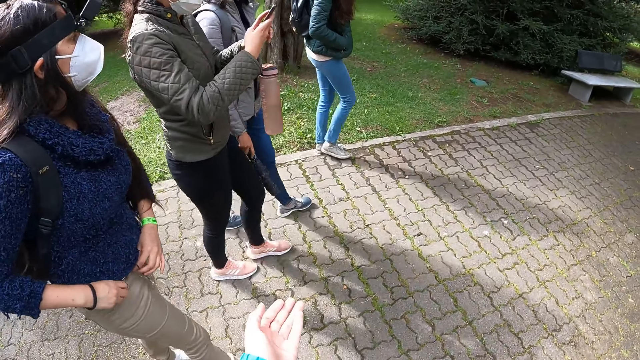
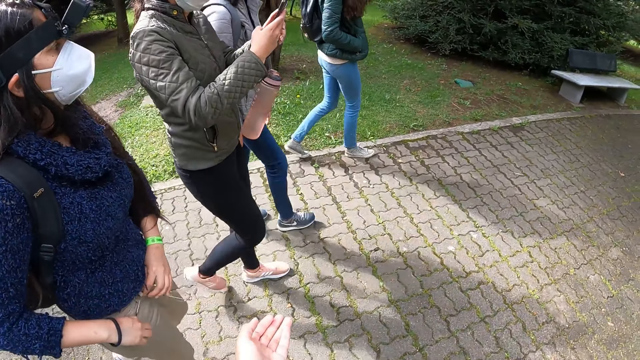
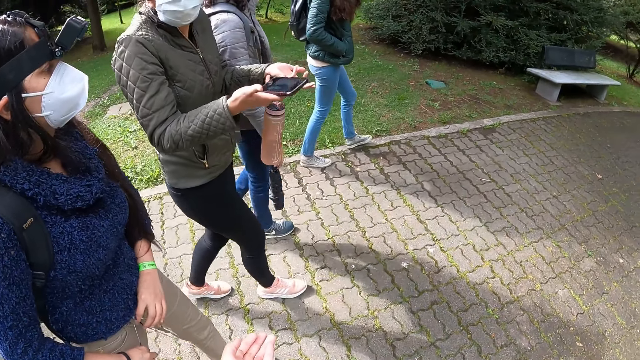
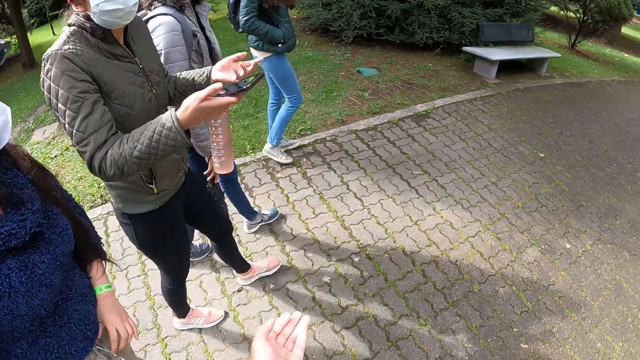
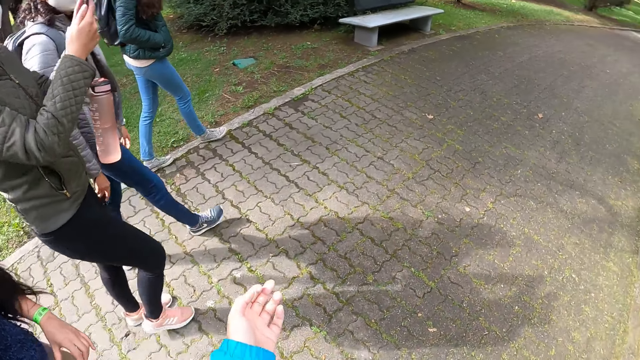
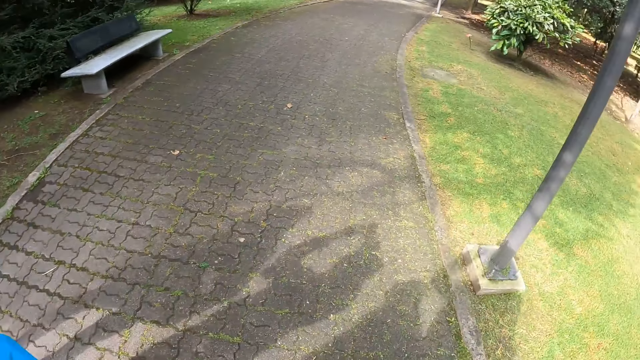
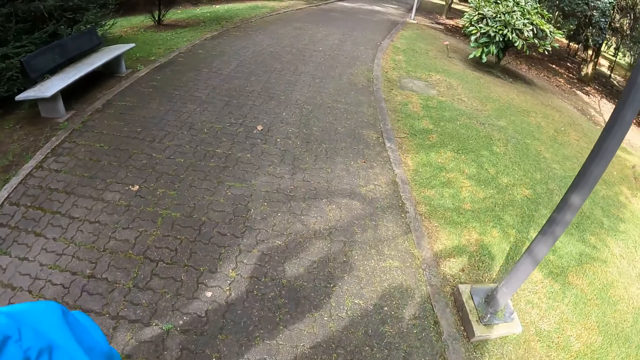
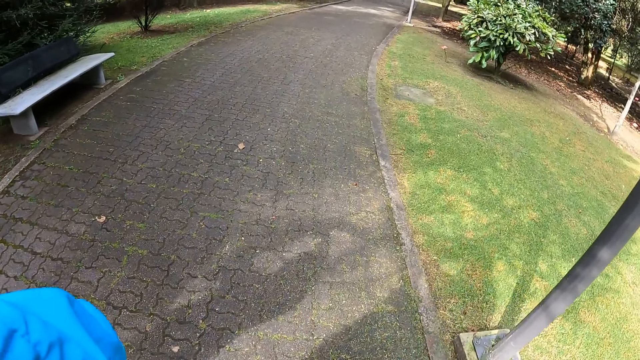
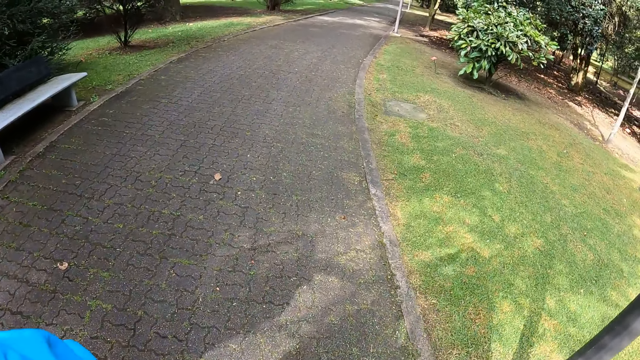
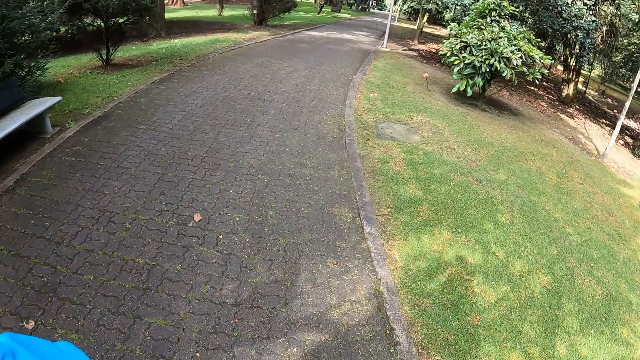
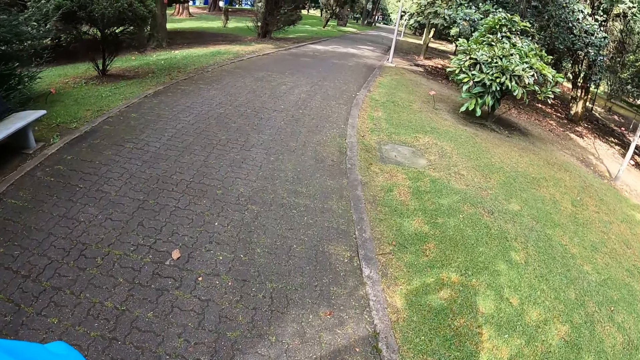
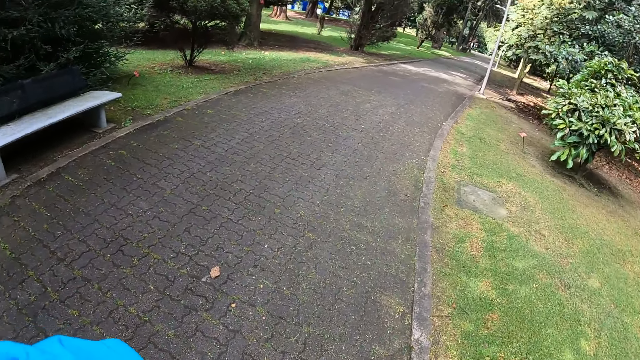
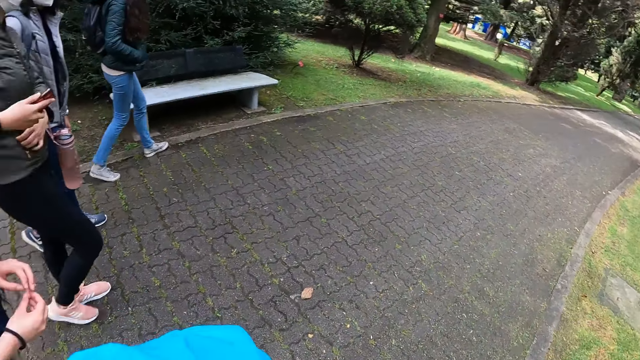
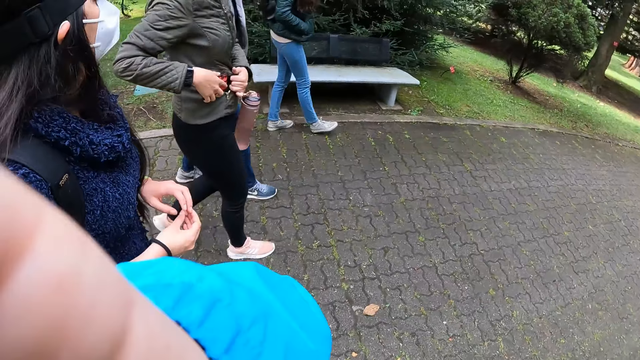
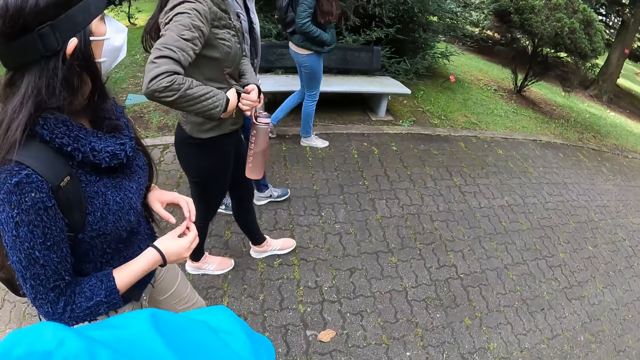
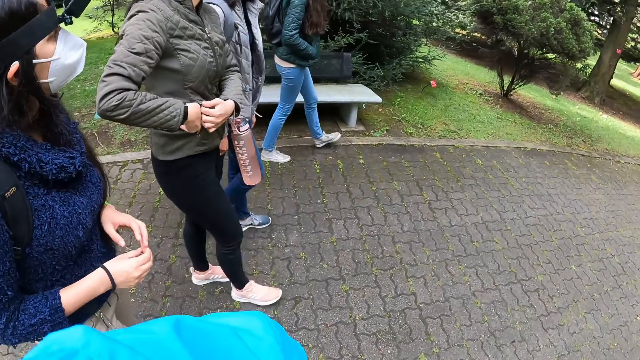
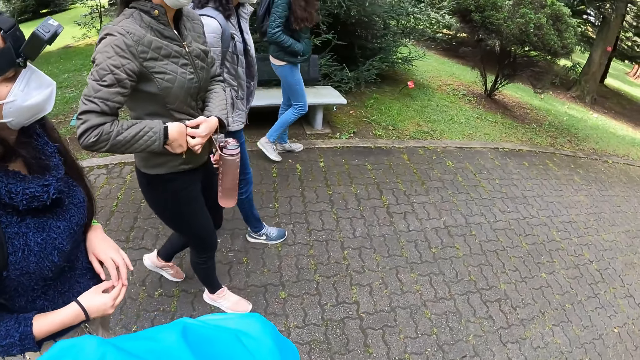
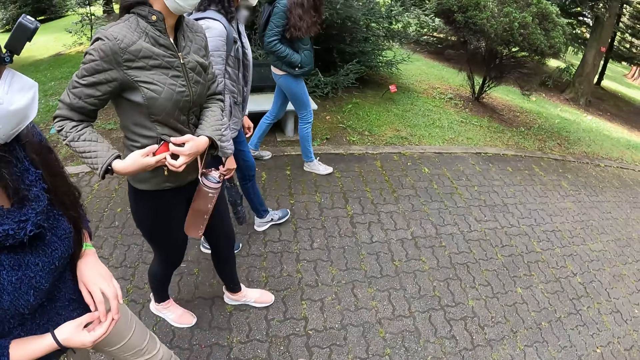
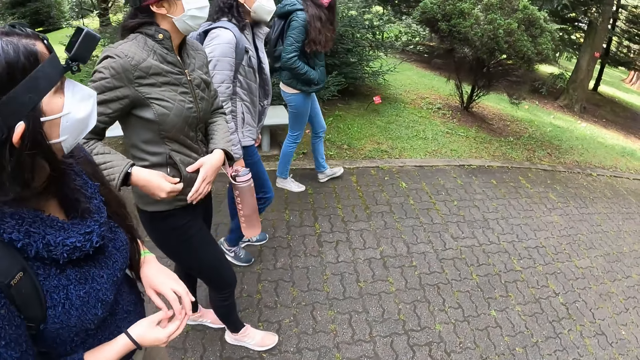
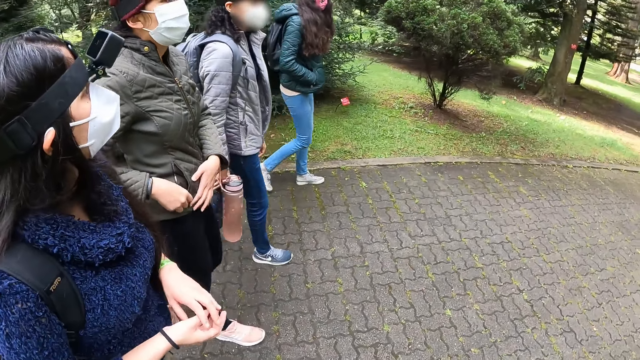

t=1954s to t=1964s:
A lady scrolls the phone. The camera wearer gestures at the lady. A woman interacts with another woman. The lady puts the phone in the pocket.

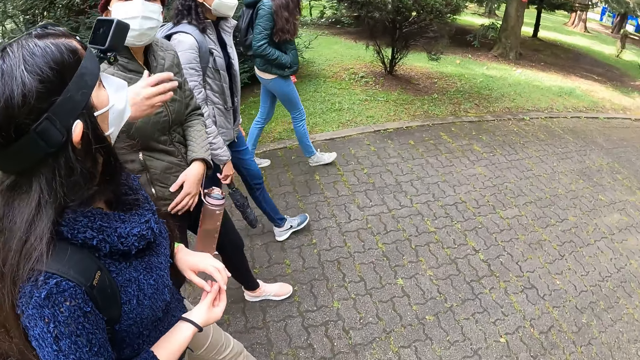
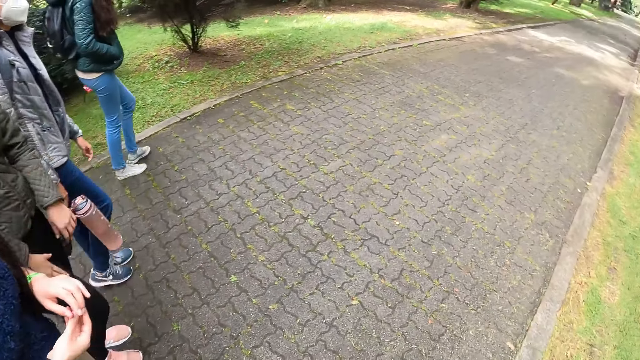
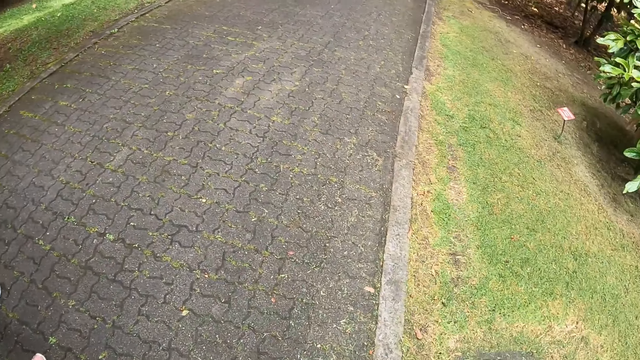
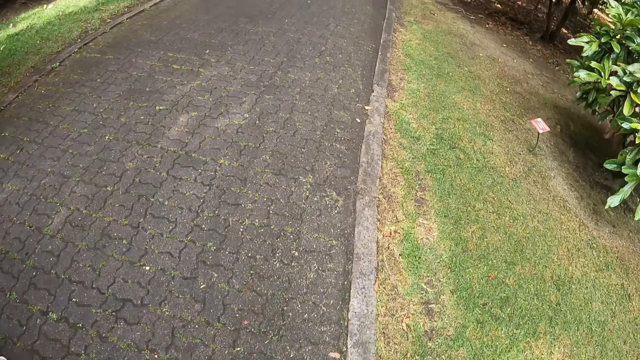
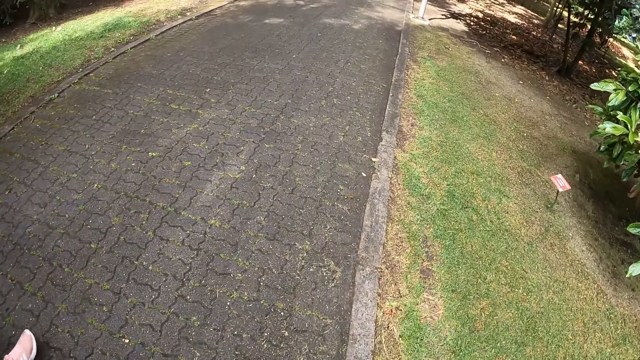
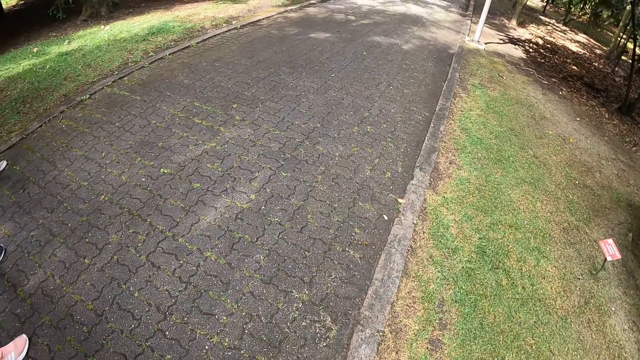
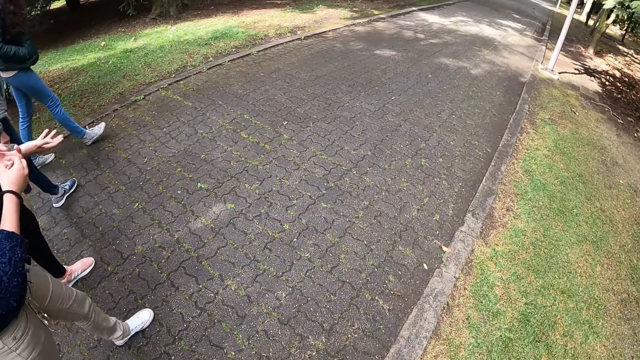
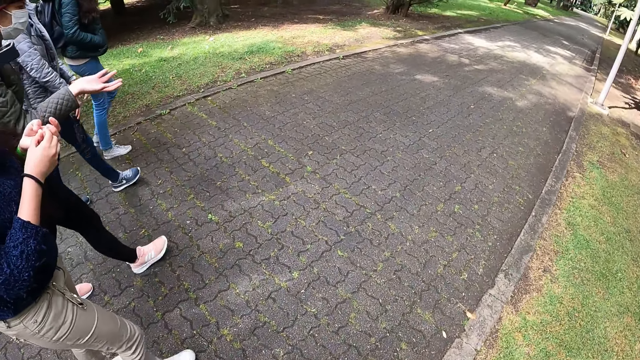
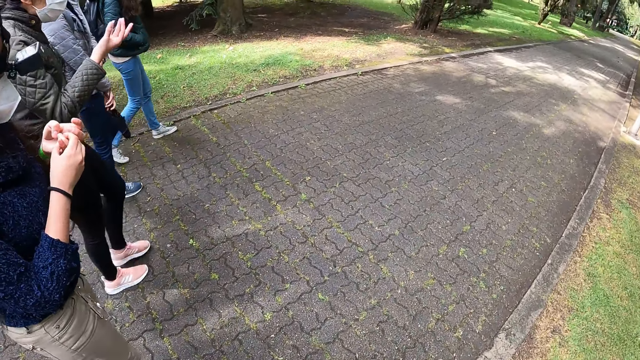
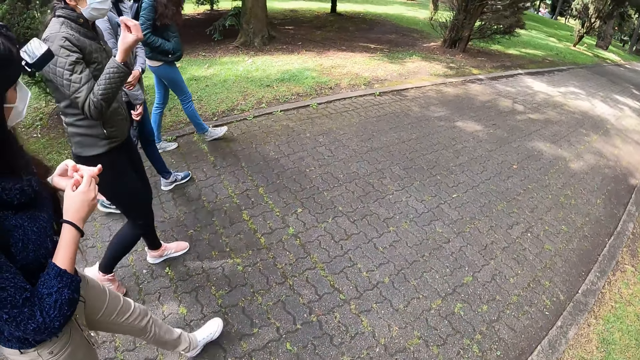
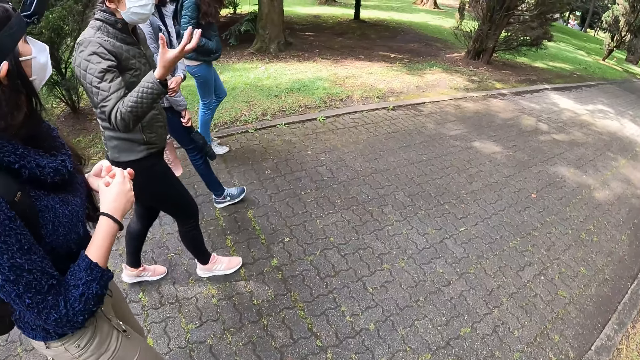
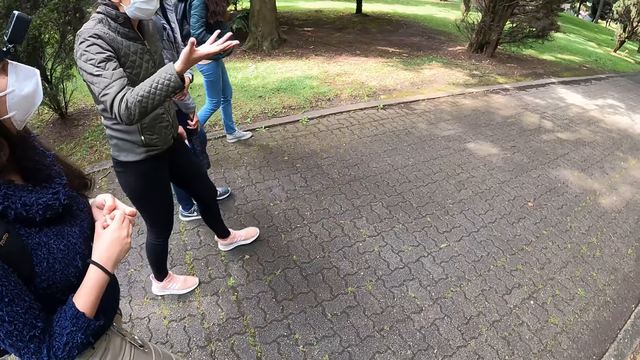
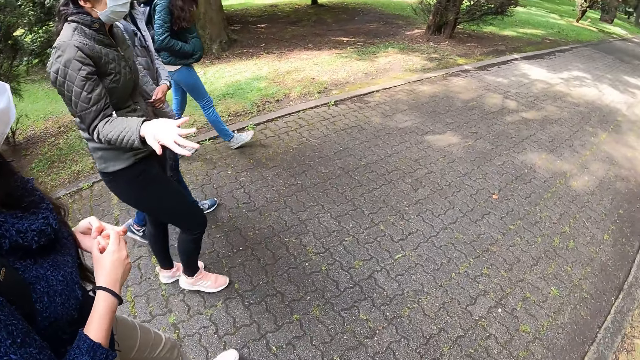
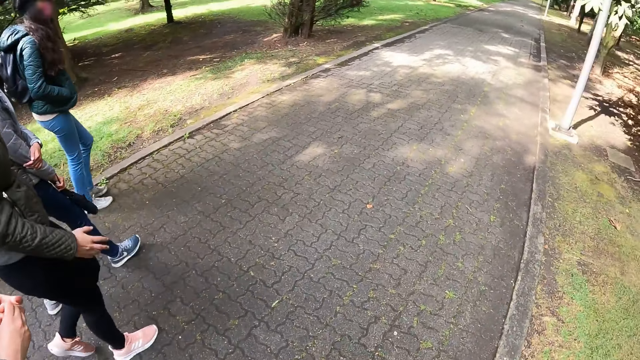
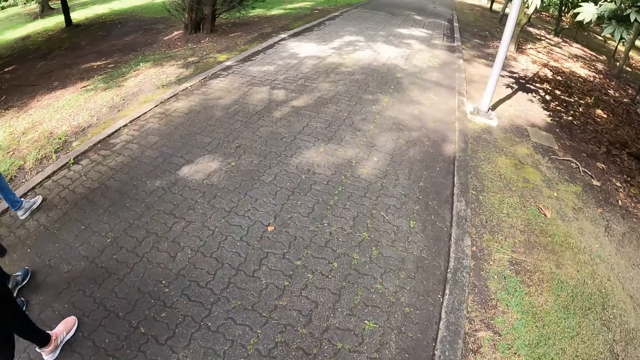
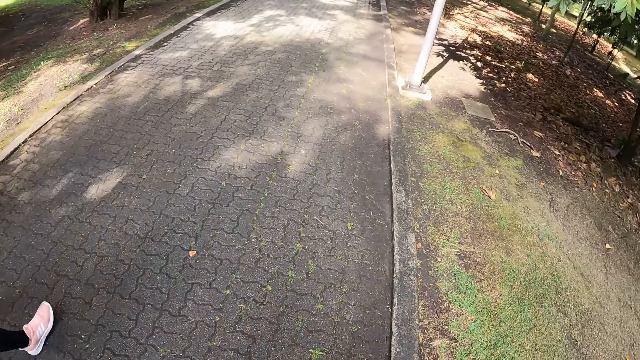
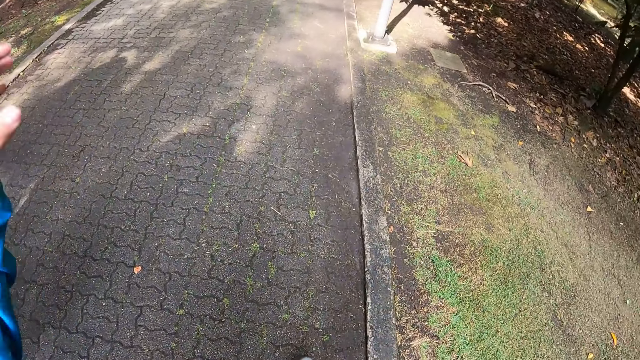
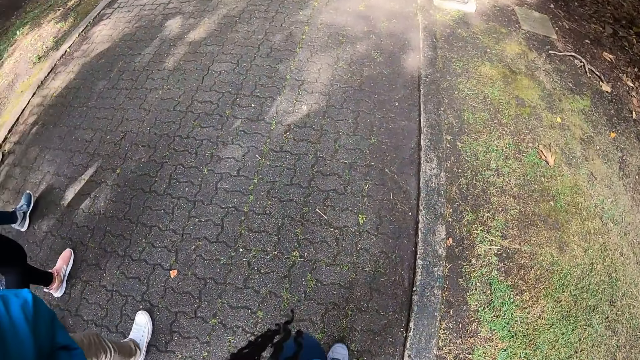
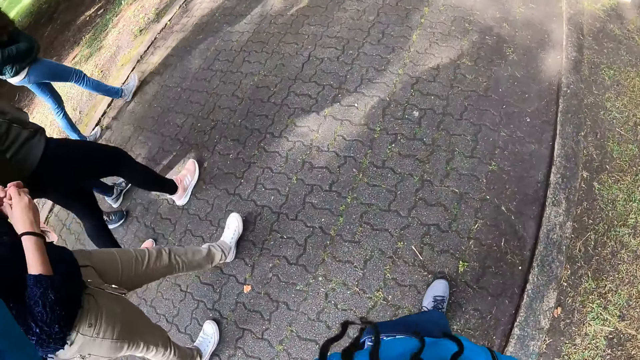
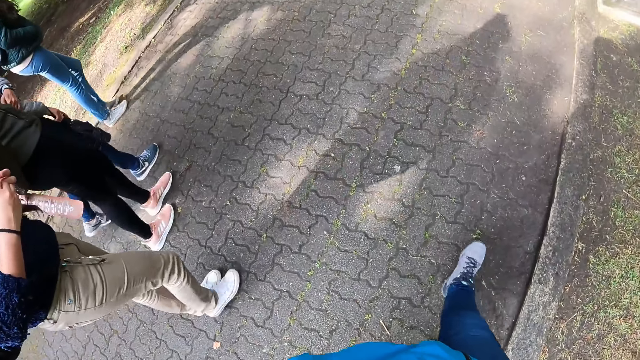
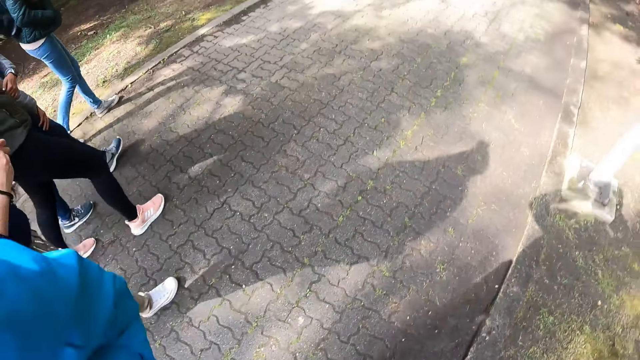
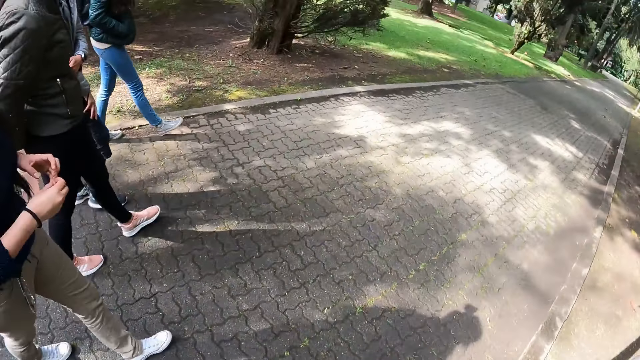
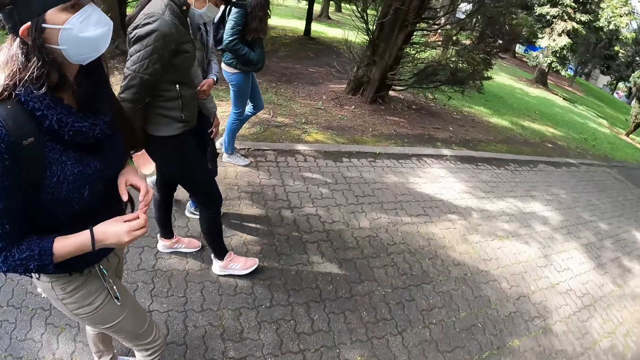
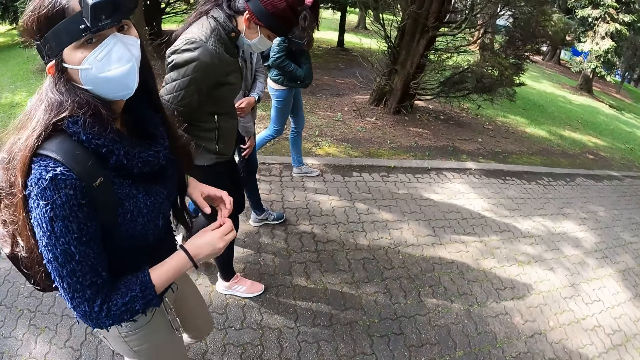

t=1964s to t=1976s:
The camera wearer walks along the pavement. She interacts with three ladies and a man. She adjusts the camera on her head with both hands. She walks along the pavement with the ladies and the man.
